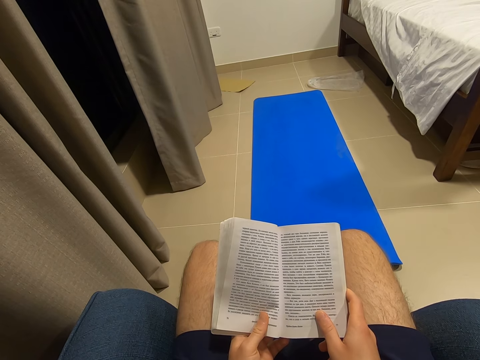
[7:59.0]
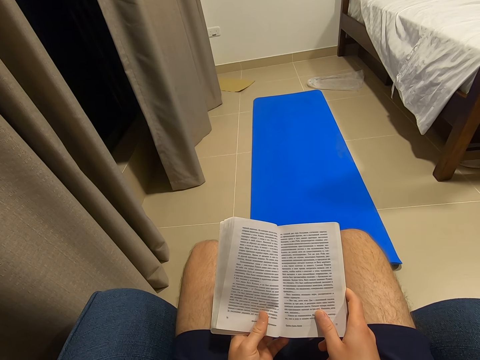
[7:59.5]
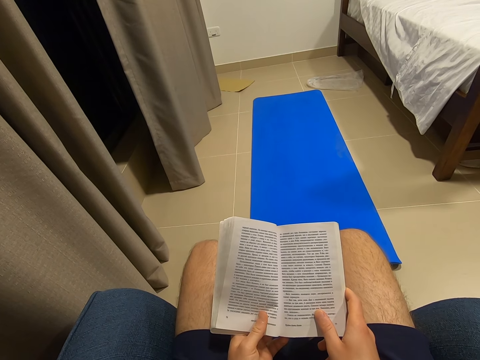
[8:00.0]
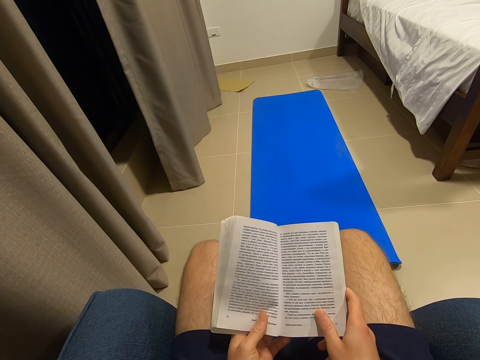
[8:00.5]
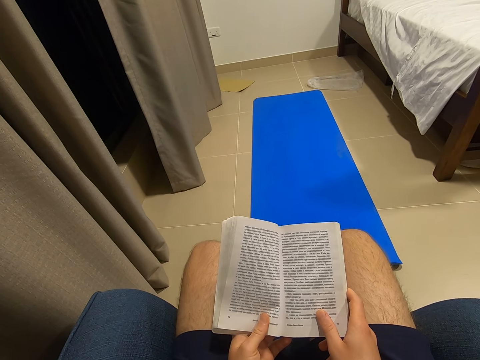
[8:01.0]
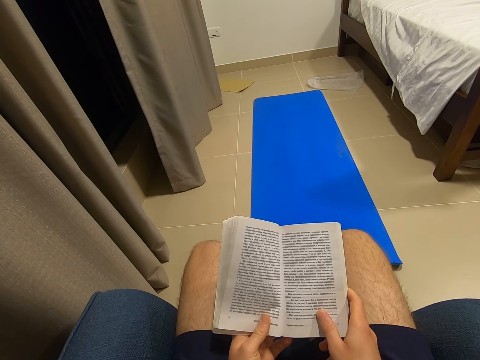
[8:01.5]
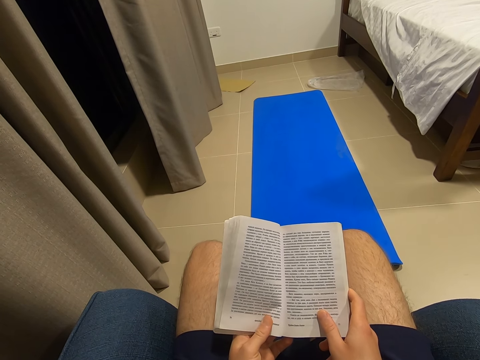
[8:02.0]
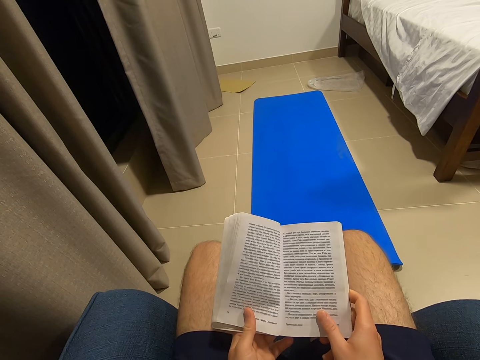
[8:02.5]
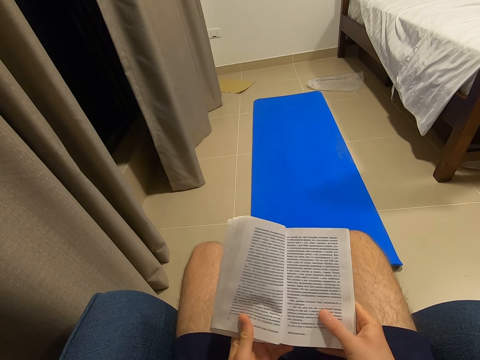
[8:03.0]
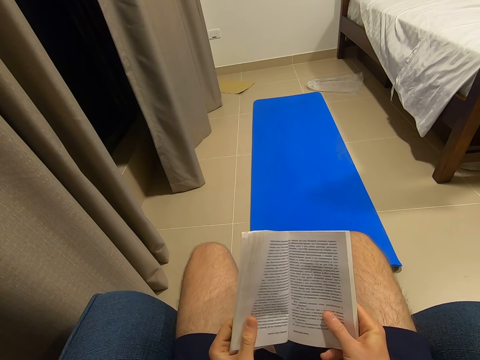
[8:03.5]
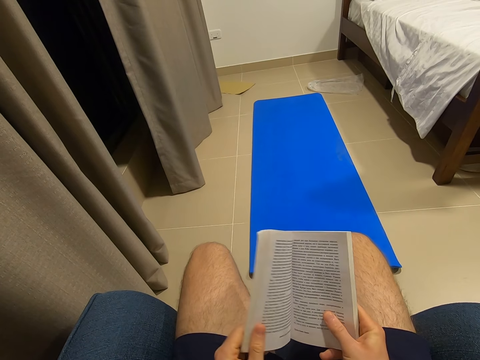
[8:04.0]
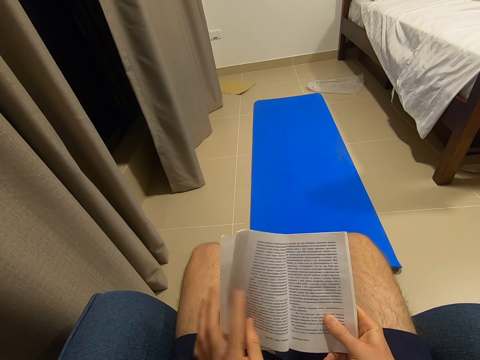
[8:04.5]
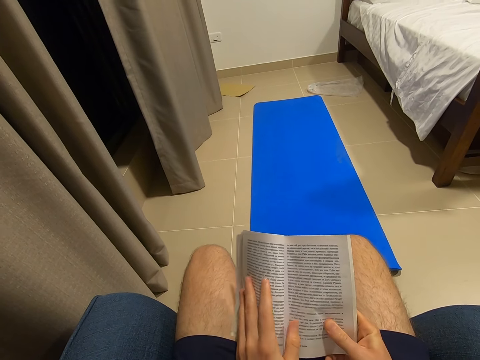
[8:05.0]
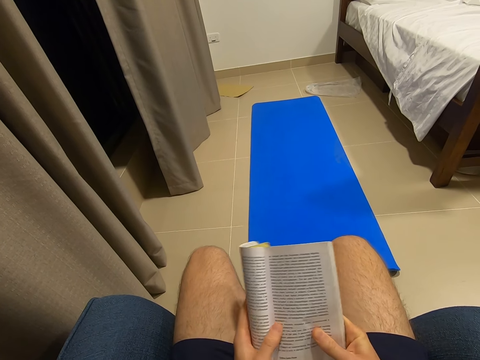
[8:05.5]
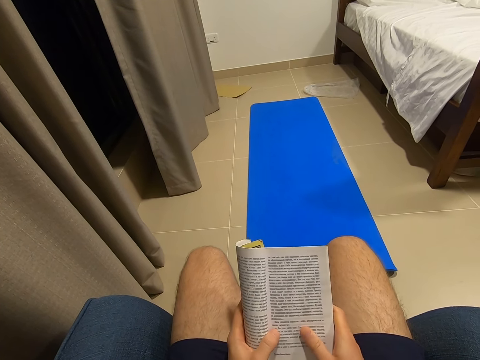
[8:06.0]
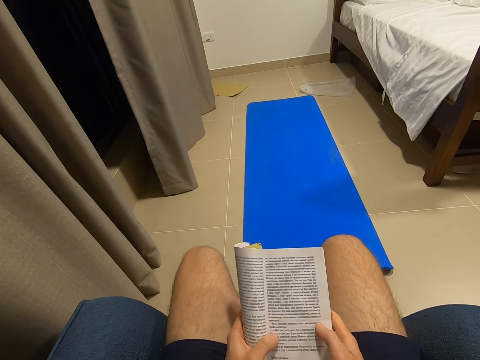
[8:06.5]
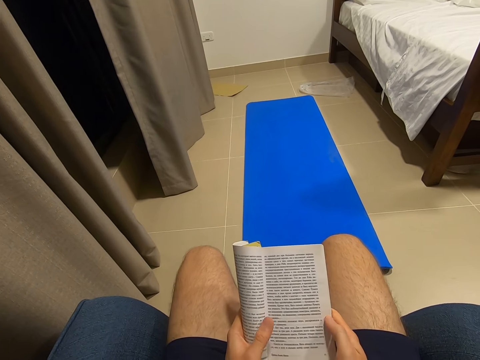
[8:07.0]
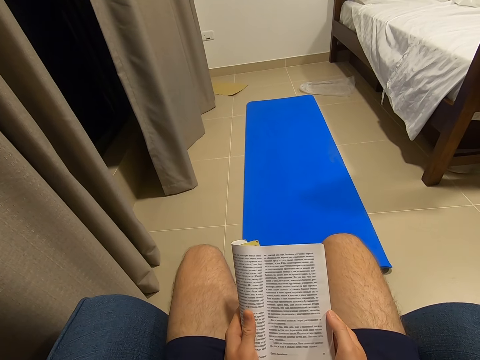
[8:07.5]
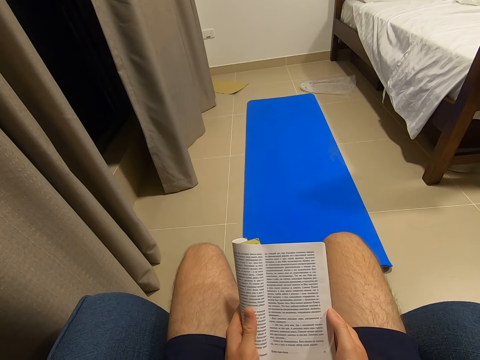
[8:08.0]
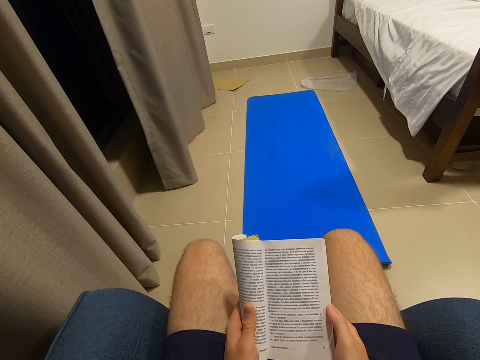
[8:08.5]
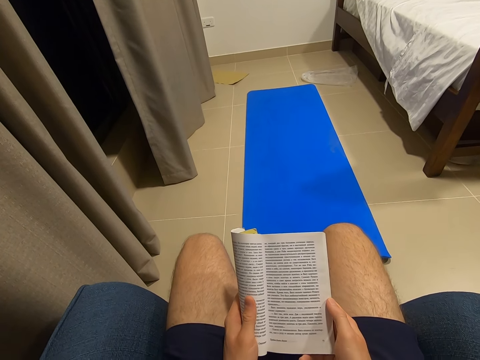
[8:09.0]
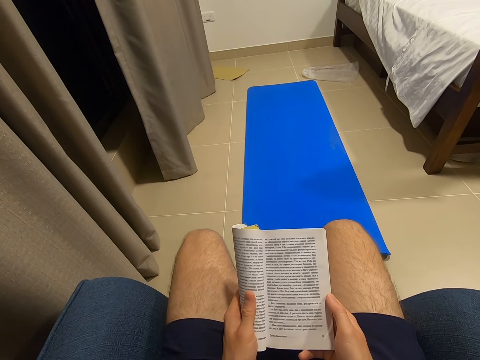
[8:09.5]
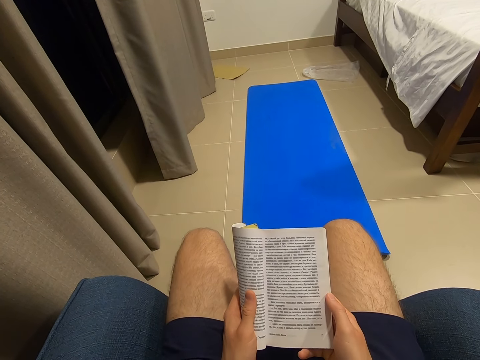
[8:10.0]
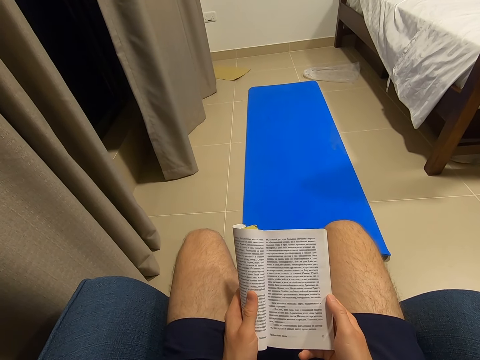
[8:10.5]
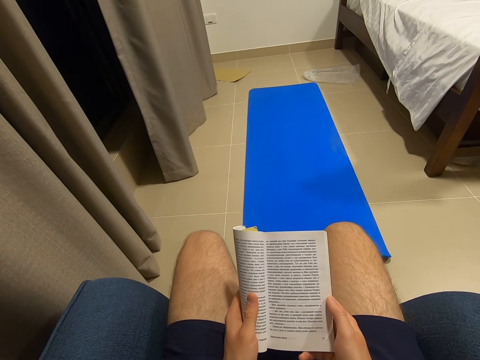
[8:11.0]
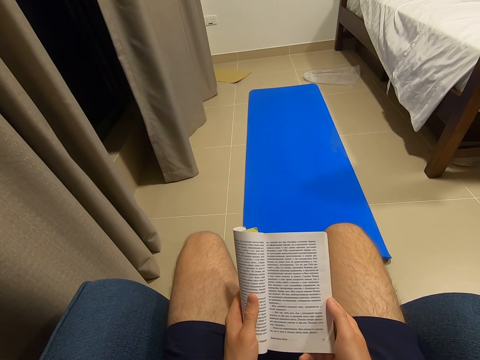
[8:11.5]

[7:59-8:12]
The camera wearer folds the book with his left hand. He moves the book. He reads the book.

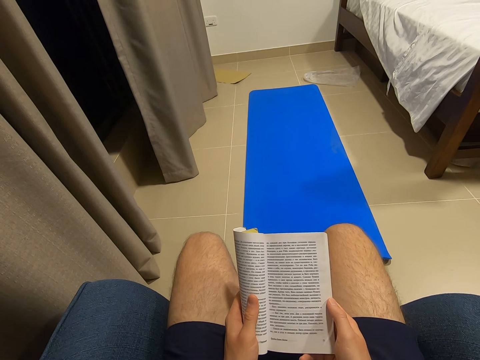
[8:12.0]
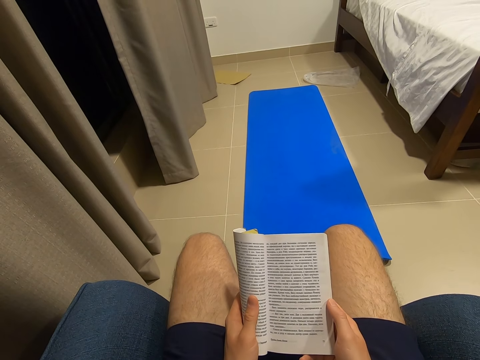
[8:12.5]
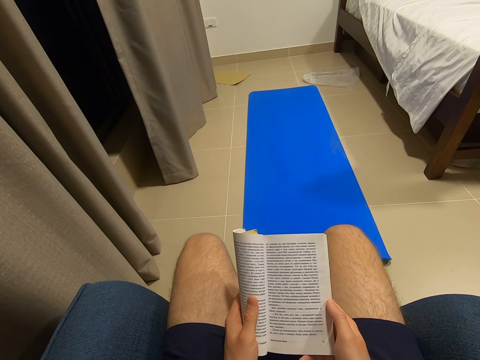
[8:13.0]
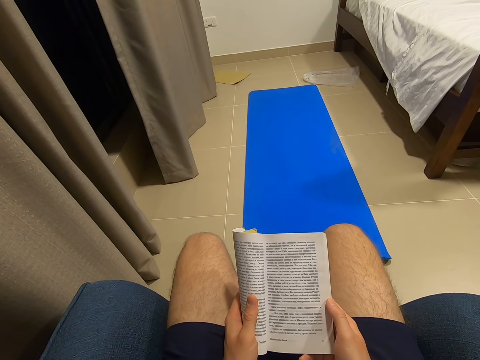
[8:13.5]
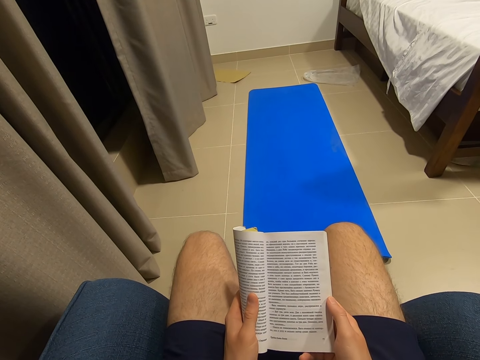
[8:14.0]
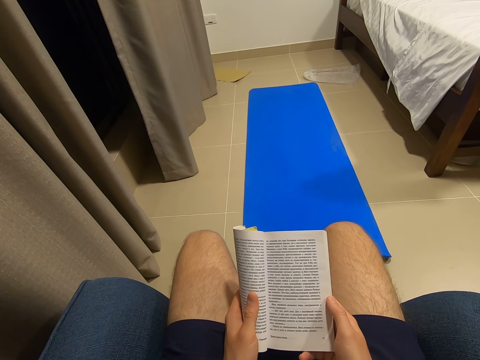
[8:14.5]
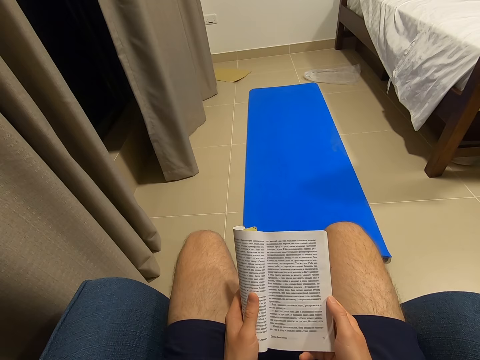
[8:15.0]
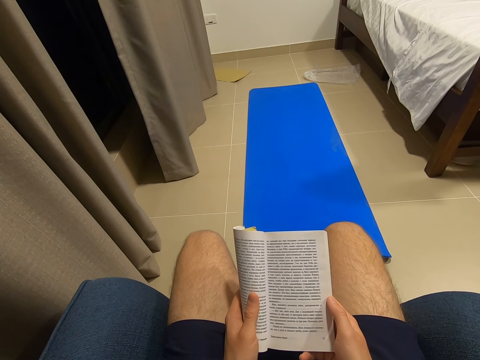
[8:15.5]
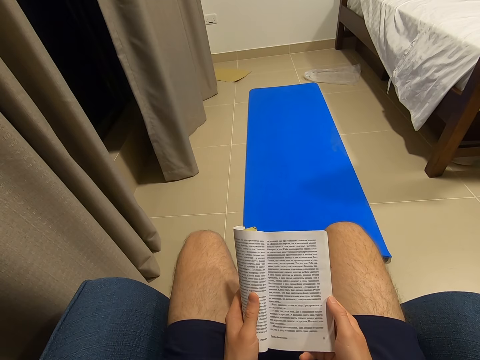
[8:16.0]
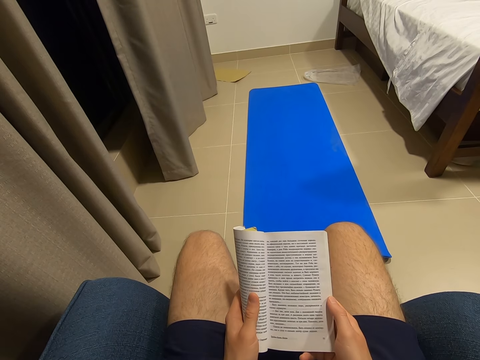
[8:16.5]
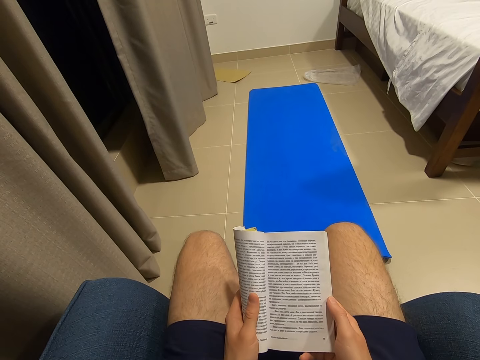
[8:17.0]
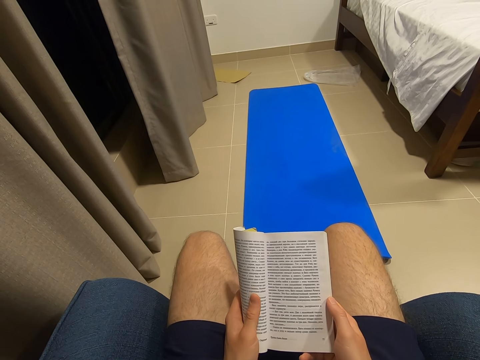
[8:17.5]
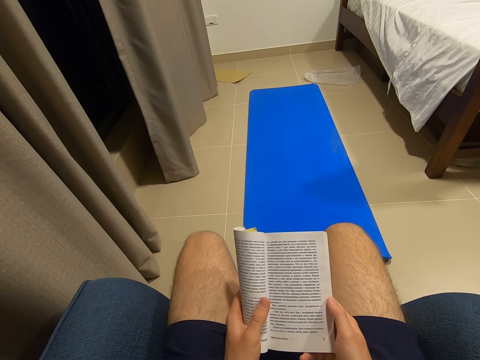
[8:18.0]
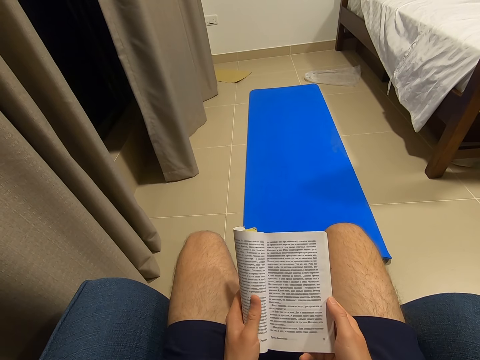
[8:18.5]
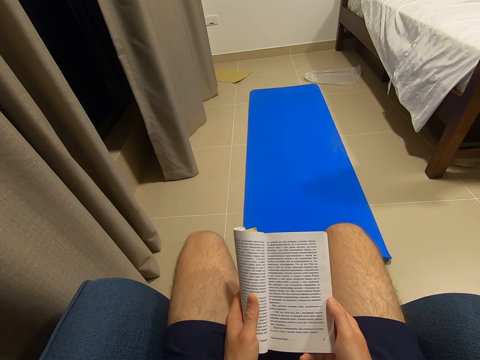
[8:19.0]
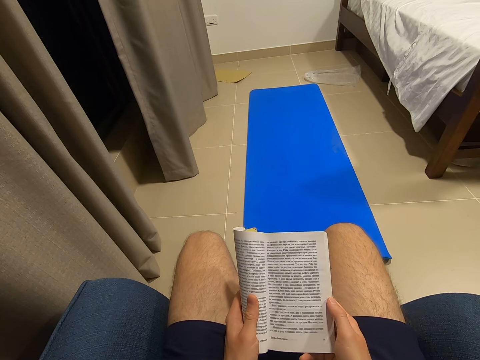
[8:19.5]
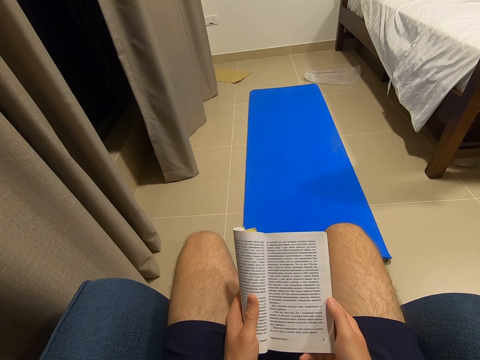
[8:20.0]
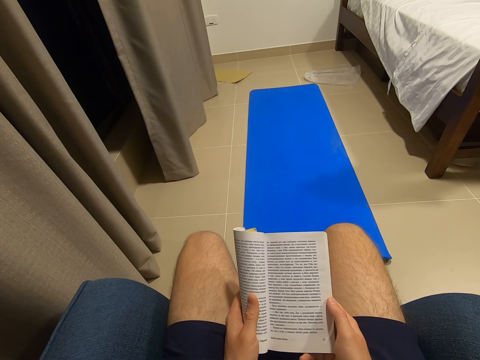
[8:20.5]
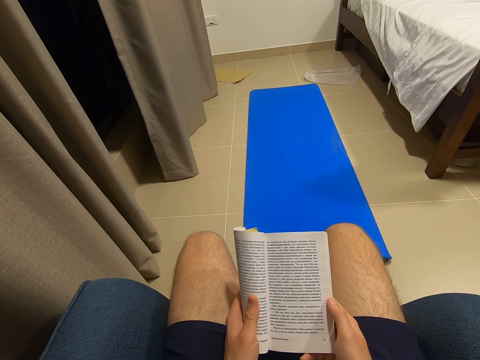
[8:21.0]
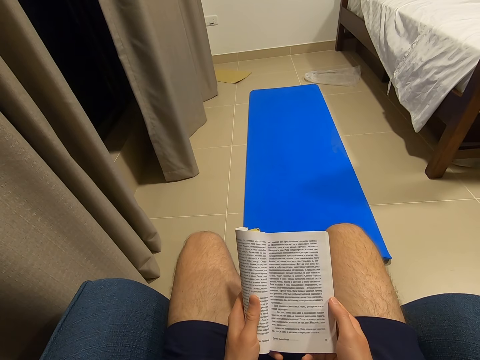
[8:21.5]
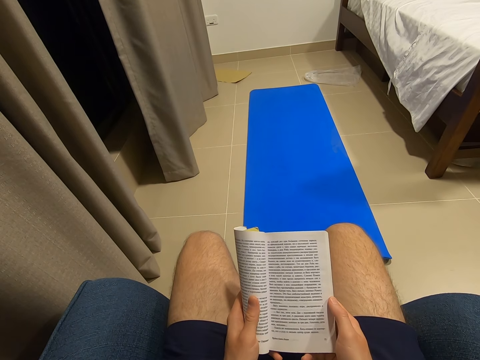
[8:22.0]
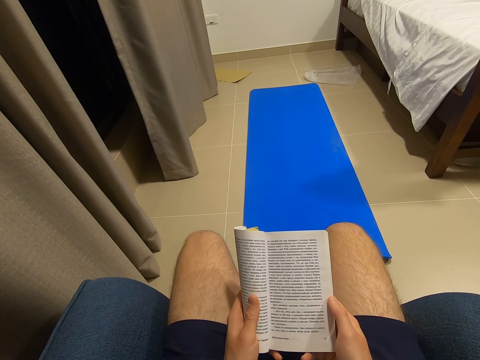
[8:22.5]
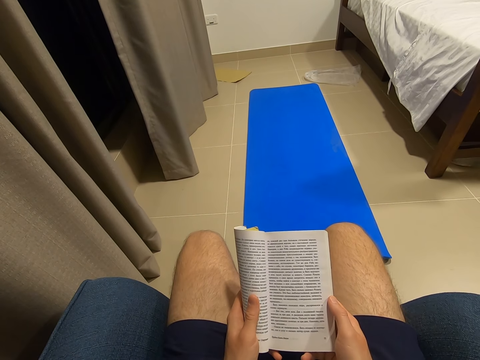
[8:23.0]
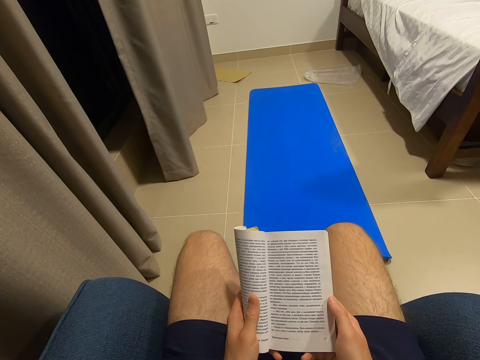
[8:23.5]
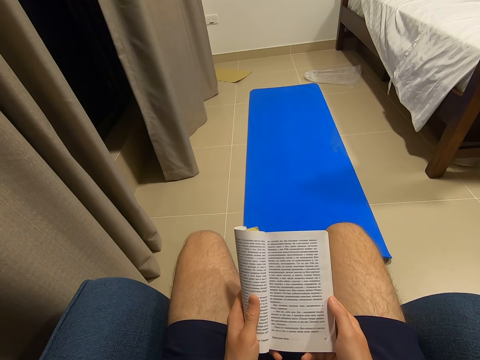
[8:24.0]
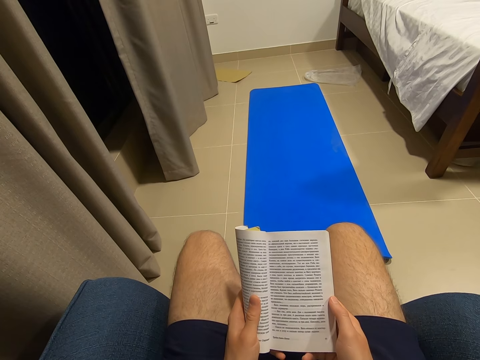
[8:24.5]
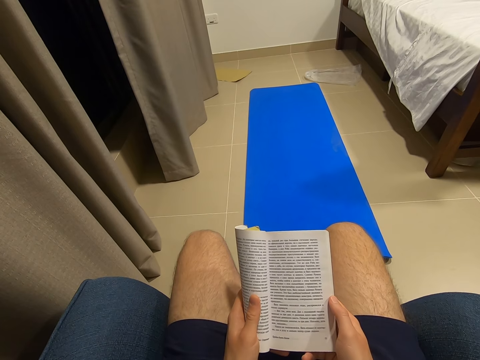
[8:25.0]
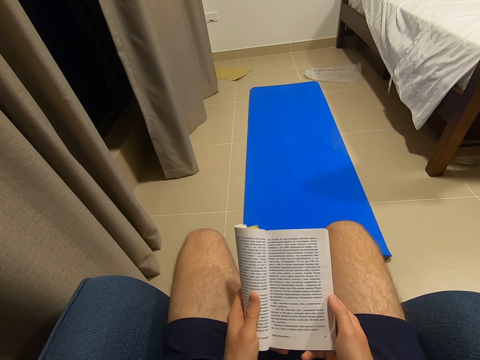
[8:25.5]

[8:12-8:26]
The camera wearer moves his thumb. He reads the book.
